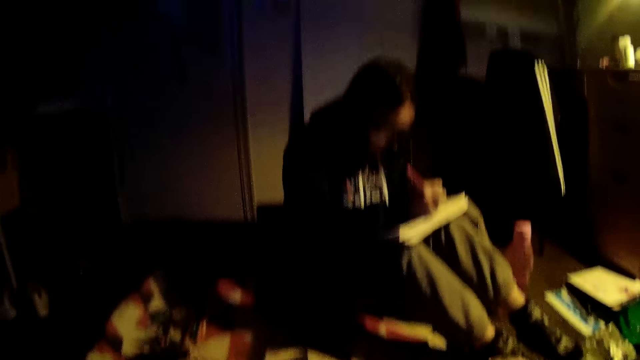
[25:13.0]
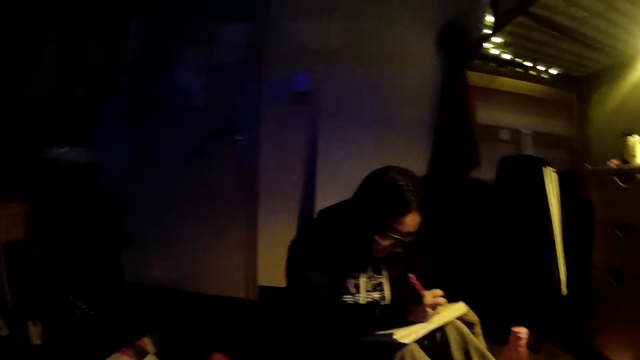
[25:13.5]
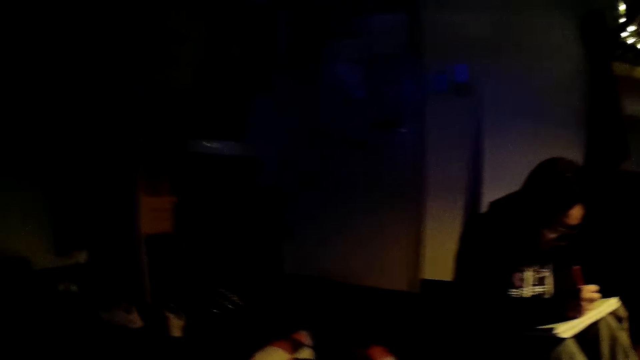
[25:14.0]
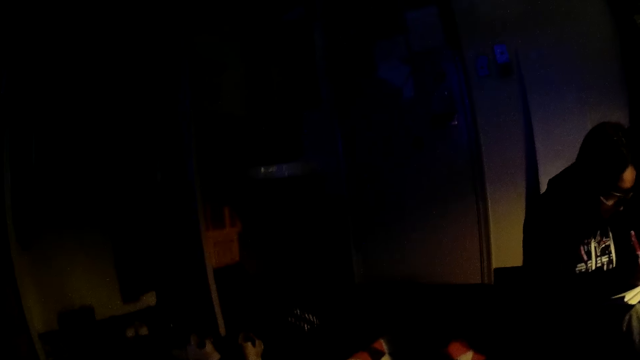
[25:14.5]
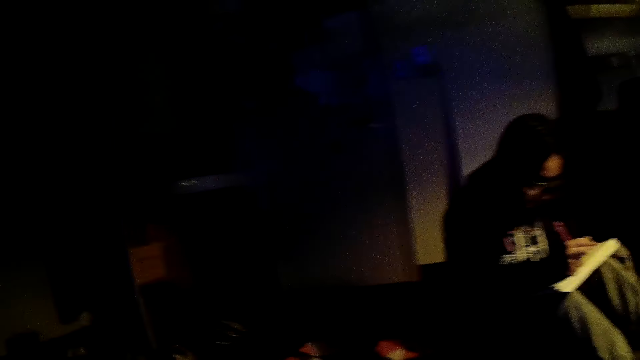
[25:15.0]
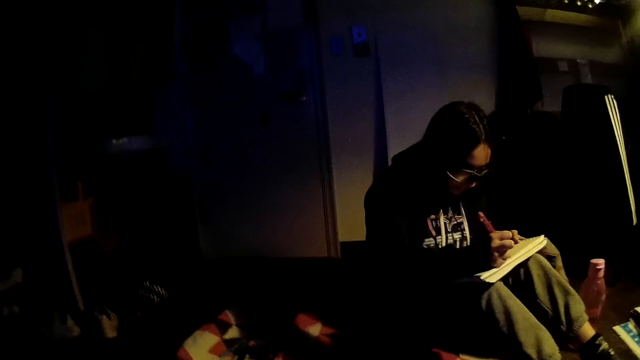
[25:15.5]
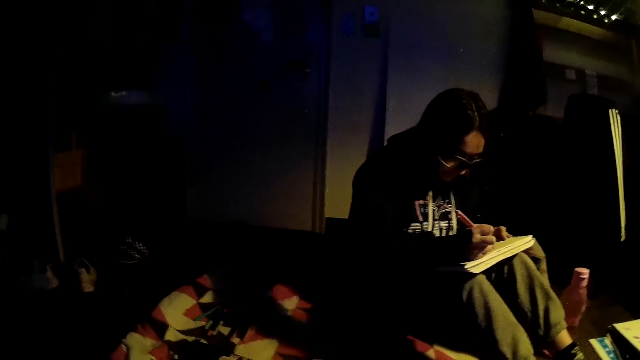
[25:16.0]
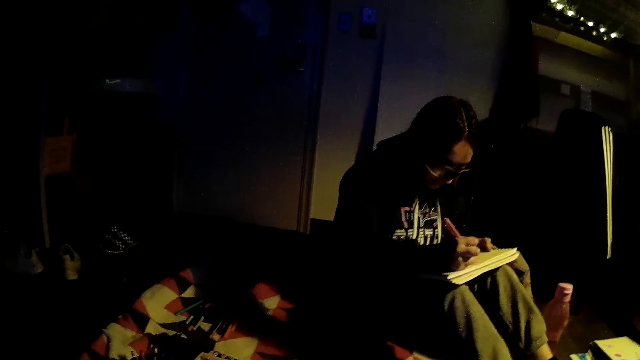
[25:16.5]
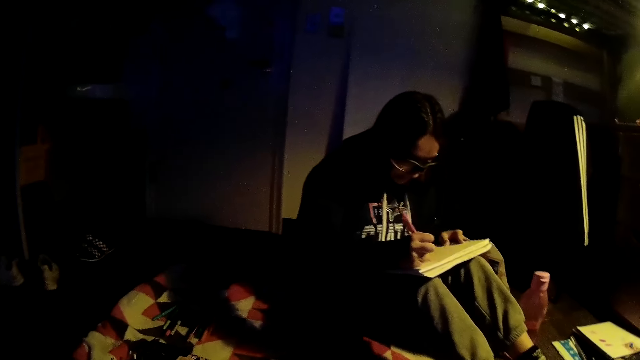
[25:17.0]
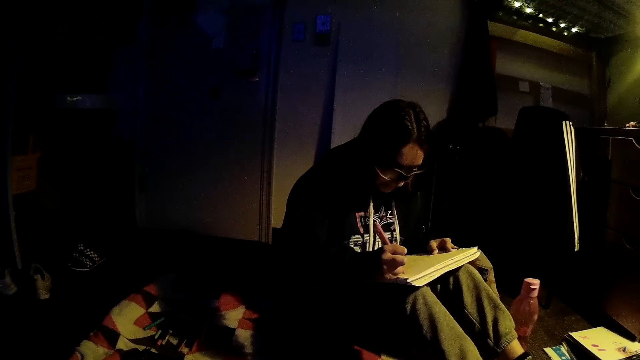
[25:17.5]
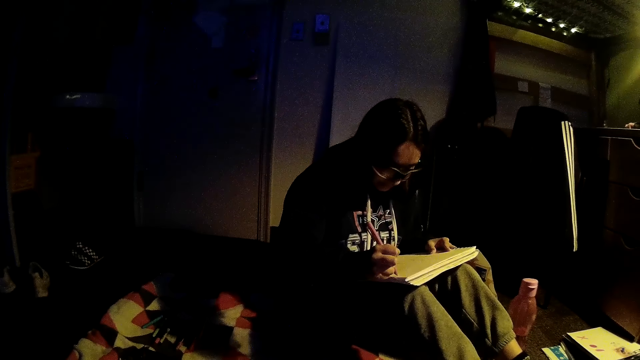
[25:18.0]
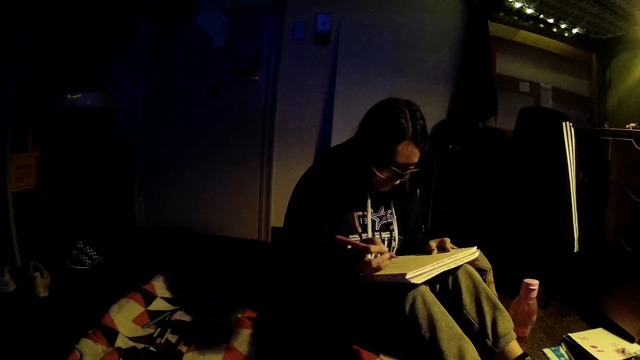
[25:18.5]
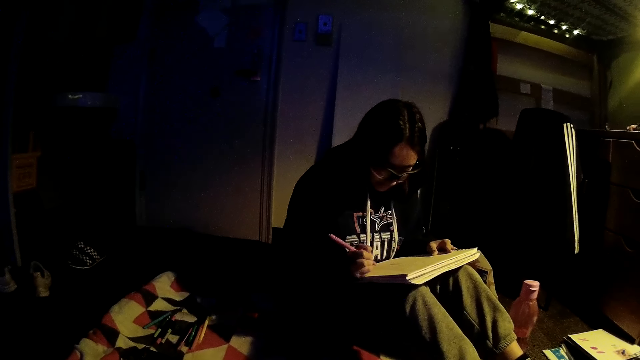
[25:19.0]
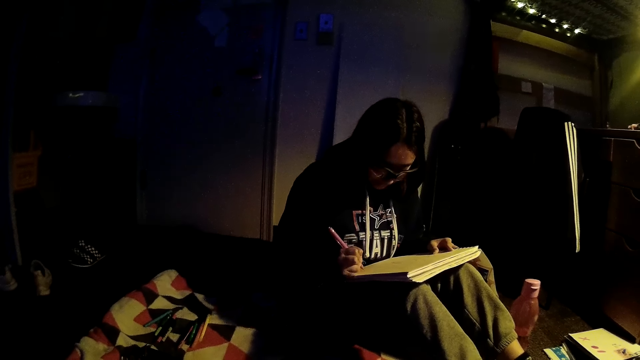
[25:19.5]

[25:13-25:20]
The camera wearer looks at the woman.
